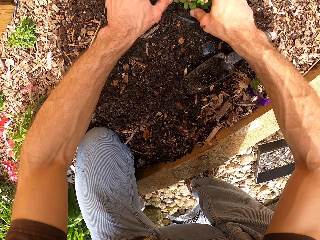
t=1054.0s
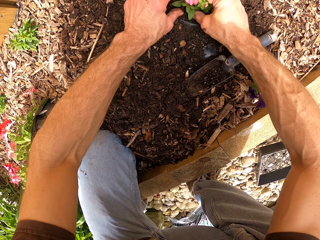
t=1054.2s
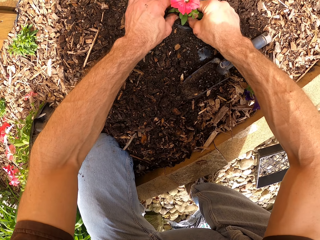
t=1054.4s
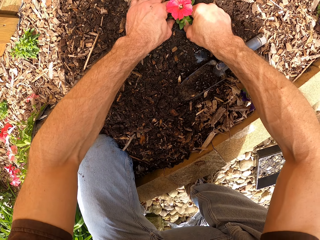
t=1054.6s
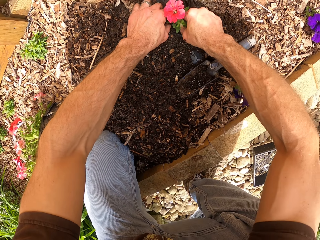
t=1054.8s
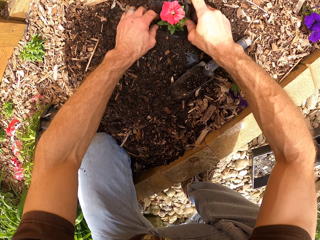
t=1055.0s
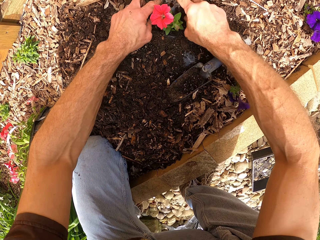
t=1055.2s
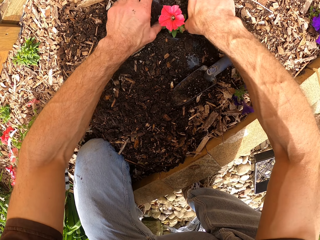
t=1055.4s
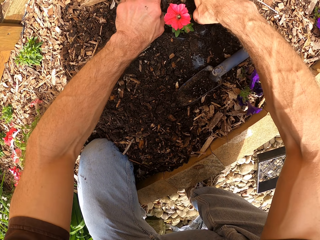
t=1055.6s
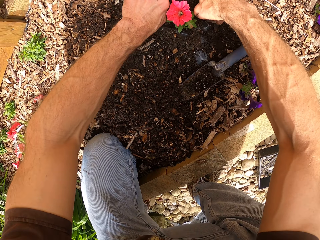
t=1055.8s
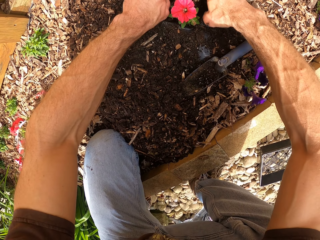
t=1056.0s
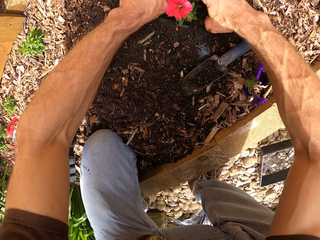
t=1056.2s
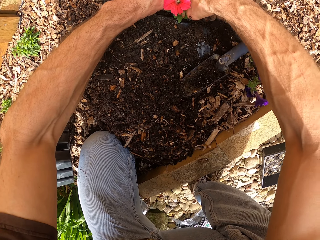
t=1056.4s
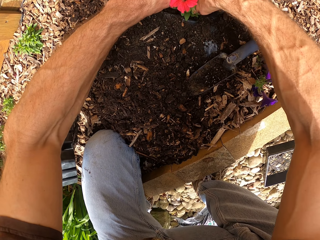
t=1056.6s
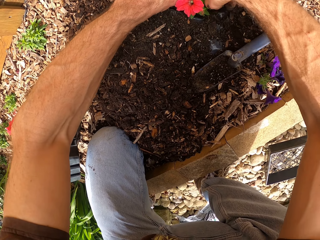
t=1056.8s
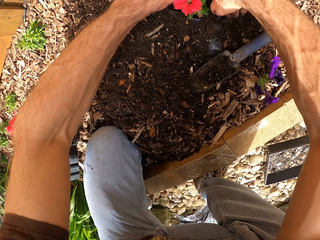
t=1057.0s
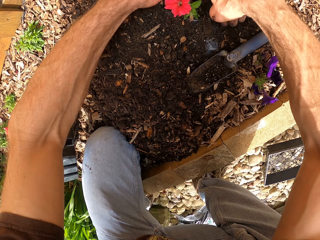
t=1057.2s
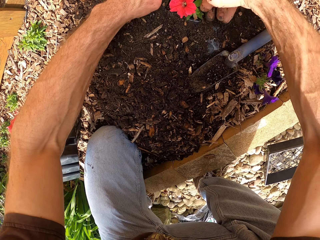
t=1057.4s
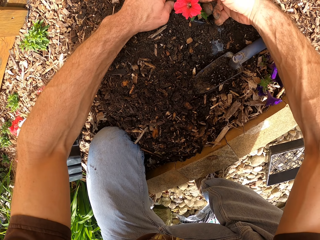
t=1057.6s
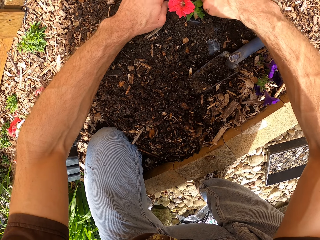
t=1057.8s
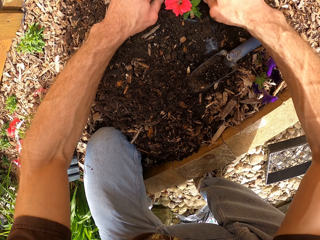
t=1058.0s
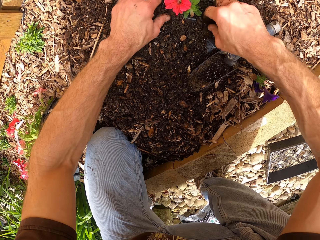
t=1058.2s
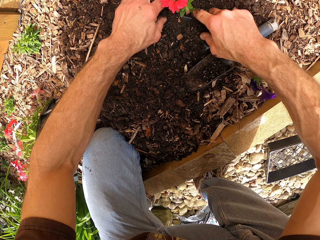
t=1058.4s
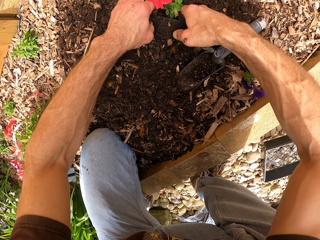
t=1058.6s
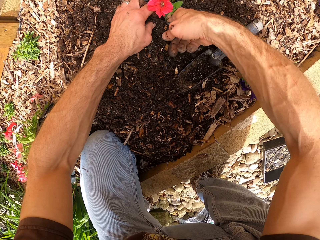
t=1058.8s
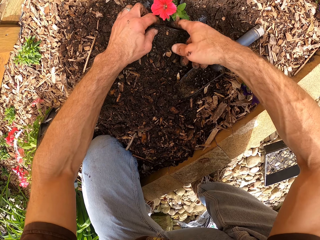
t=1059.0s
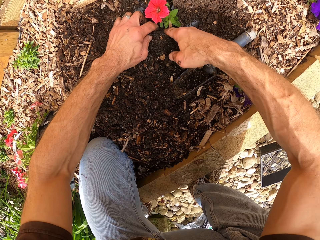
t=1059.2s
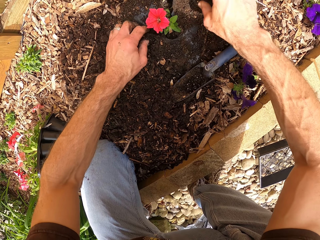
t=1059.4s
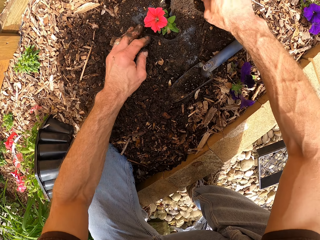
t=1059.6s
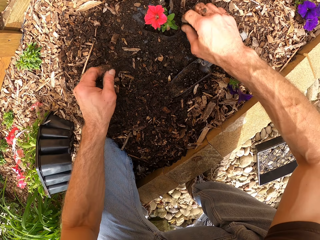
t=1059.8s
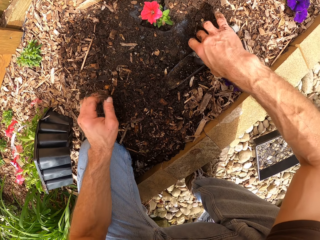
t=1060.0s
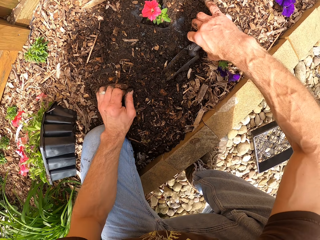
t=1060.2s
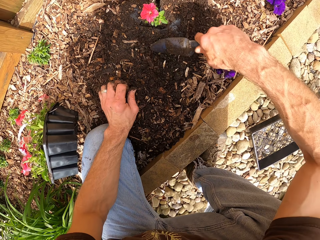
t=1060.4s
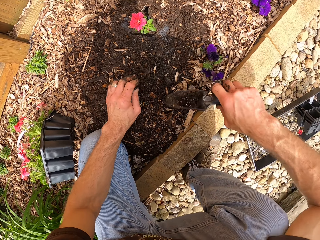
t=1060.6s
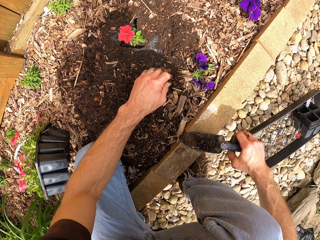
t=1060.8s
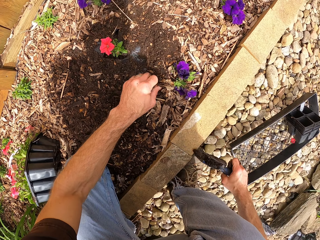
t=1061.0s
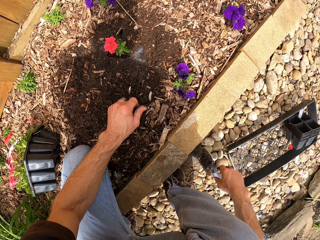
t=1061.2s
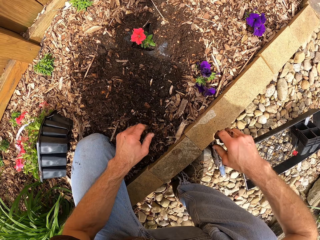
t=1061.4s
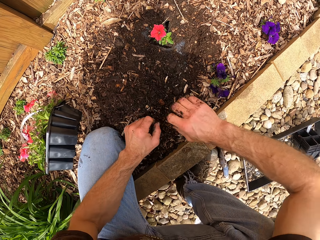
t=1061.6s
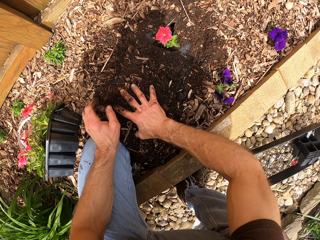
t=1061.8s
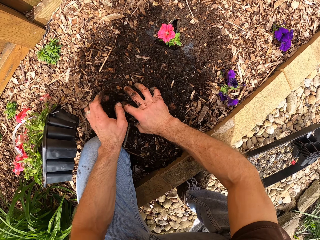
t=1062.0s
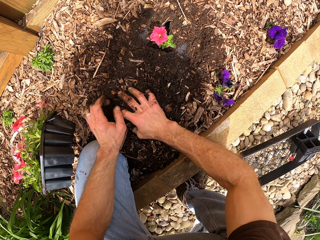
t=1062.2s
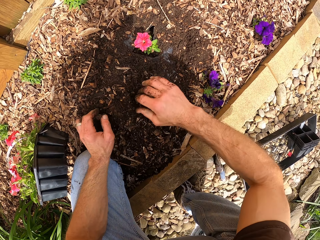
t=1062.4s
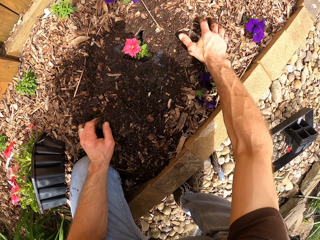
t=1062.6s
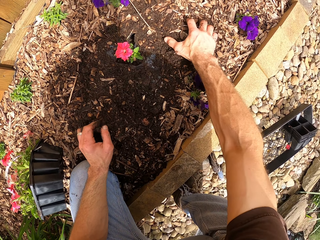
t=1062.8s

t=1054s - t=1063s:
The camera wearer picks the garden trowel from the ground. They put the trowel aside. They level the ground.
